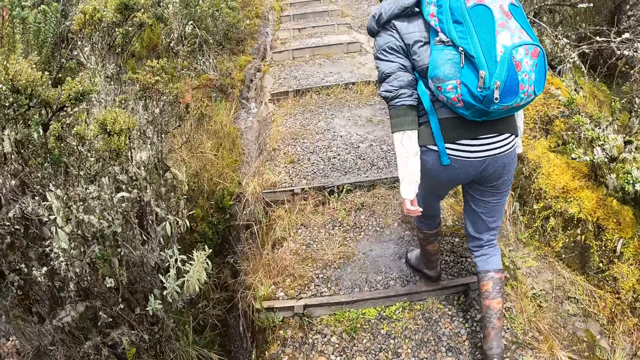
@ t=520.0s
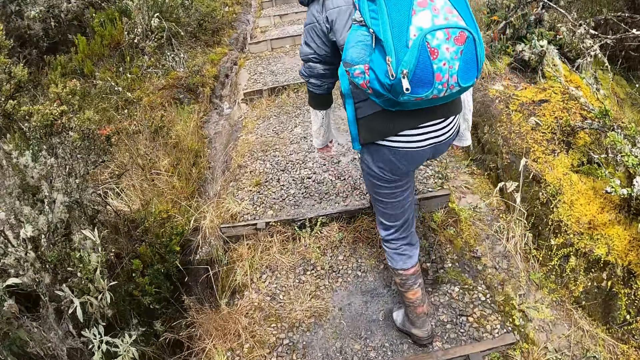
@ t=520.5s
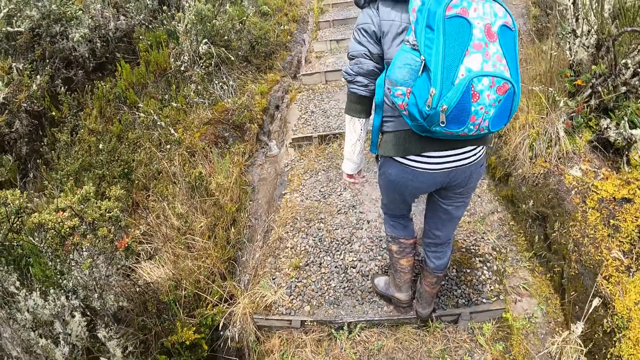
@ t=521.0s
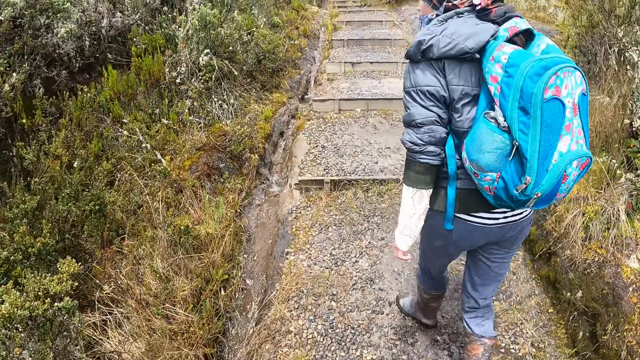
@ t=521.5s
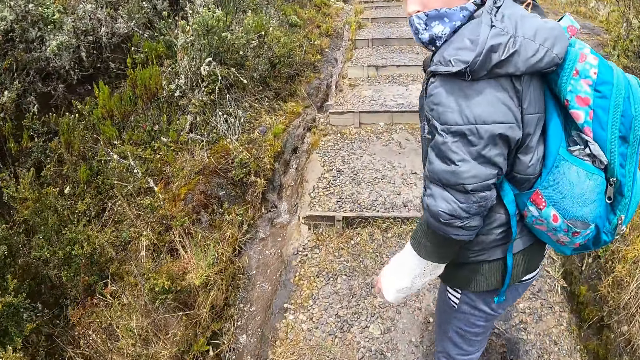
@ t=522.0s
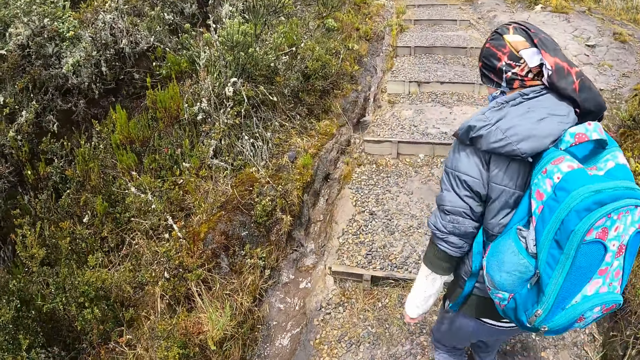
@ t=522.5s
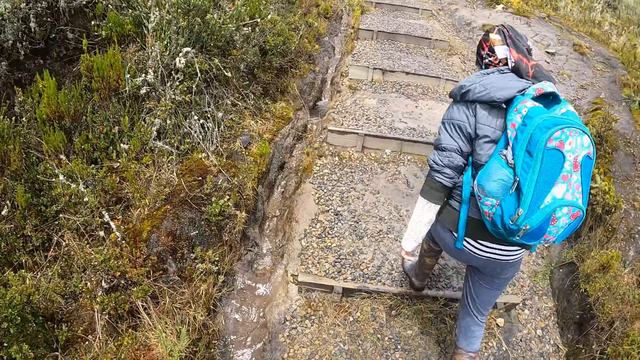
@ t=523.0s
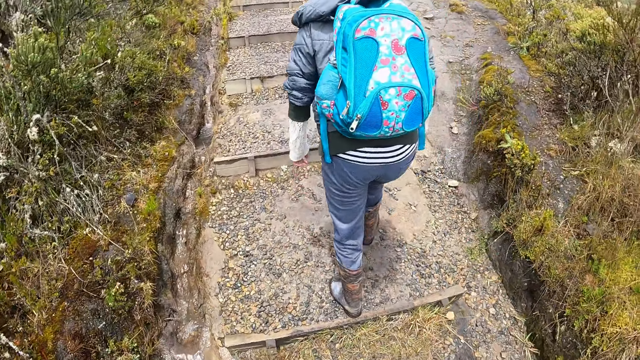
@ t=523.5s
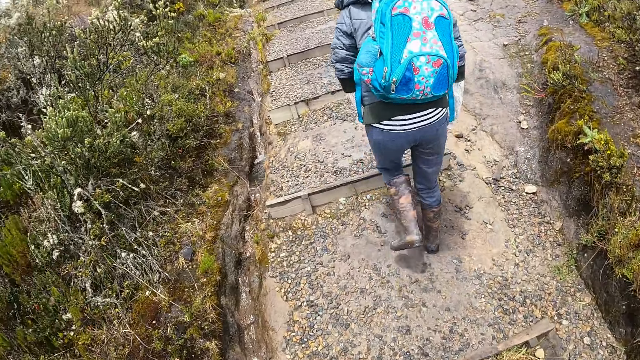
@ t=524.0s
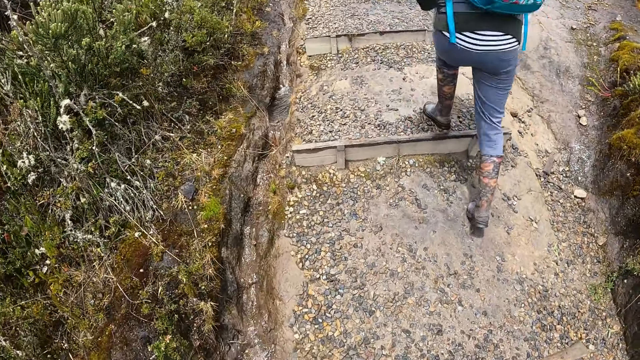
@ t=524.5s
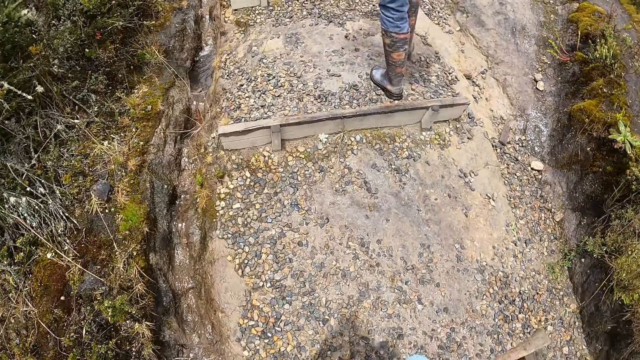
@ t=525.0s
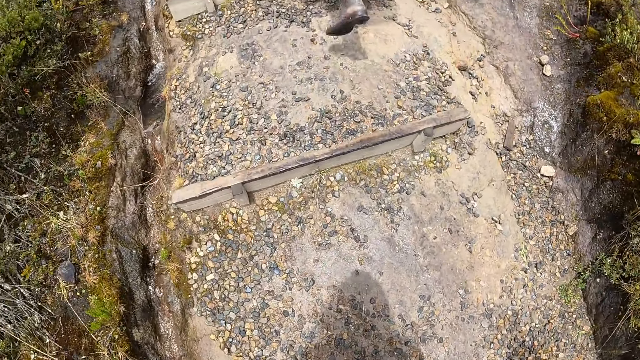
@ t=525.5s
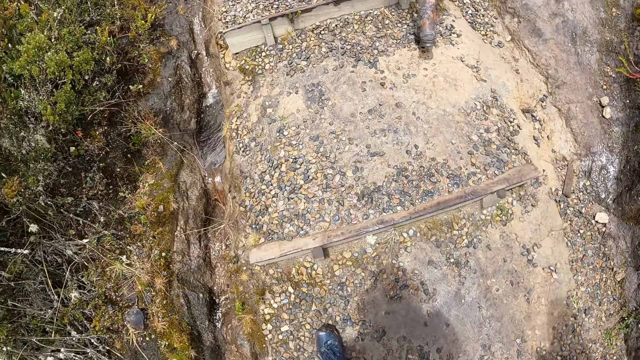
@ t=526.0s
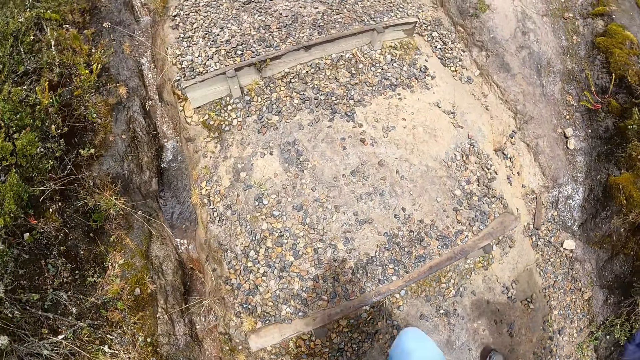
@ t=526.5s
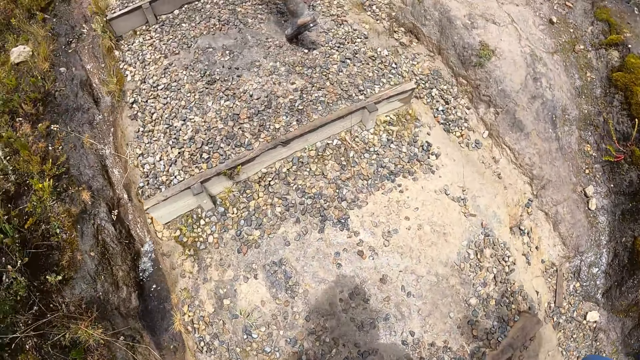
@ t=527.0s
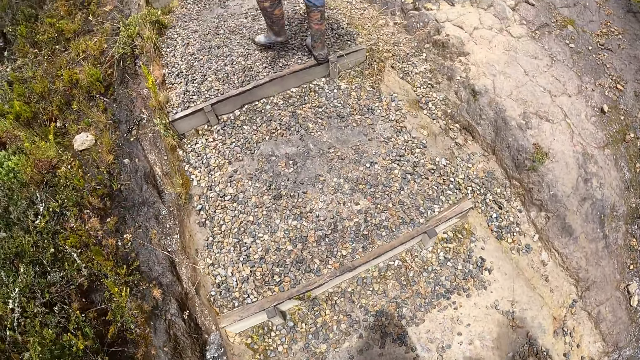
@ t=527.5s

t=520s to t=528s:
The camera wearer walks on the steps. They look at a person.

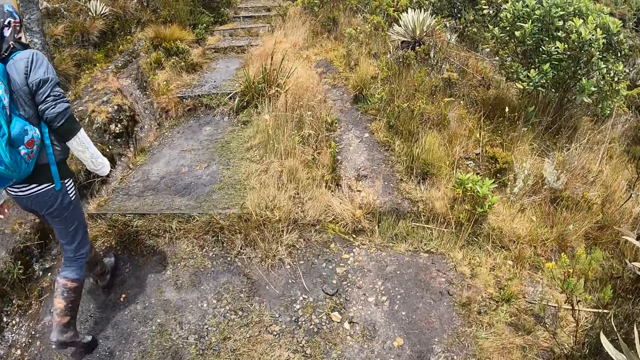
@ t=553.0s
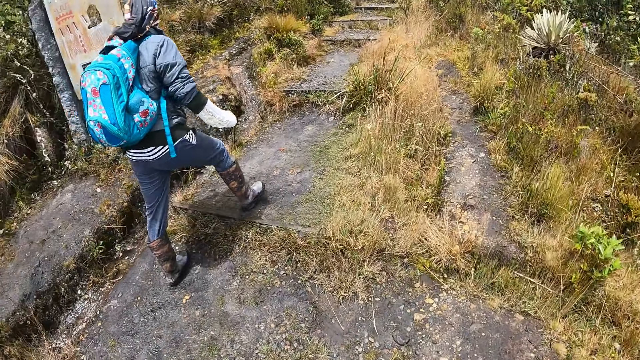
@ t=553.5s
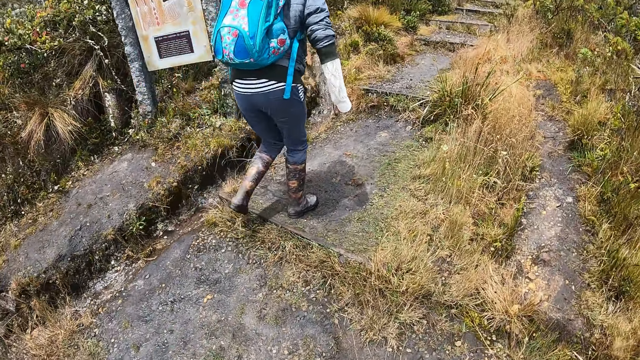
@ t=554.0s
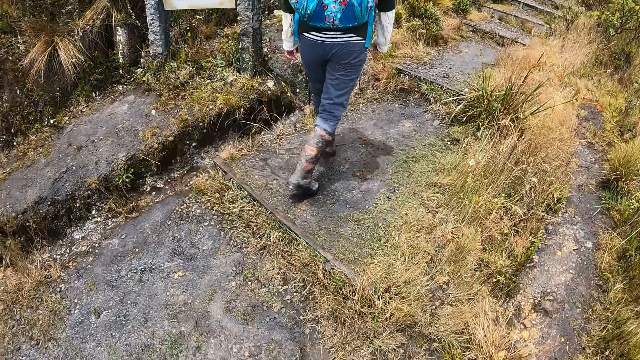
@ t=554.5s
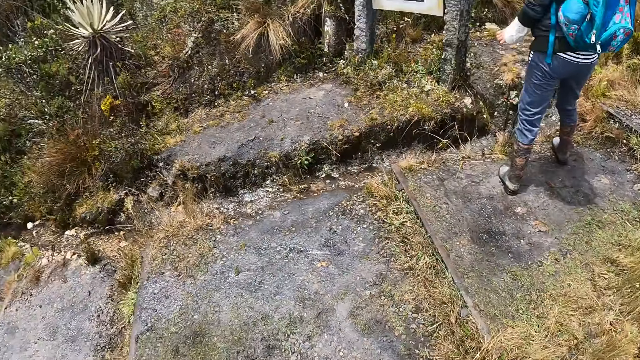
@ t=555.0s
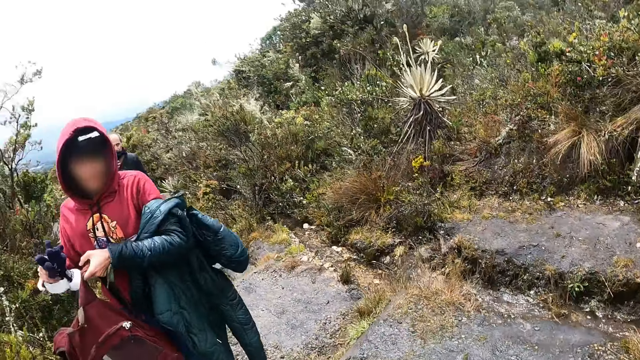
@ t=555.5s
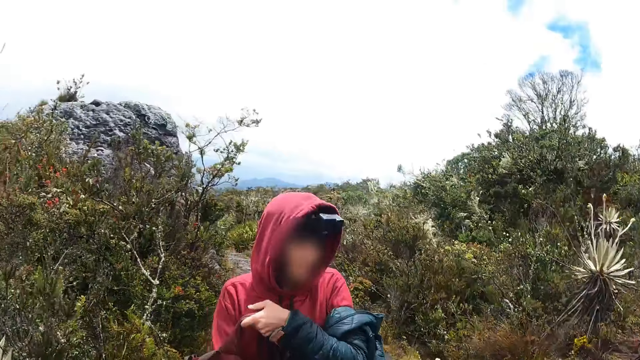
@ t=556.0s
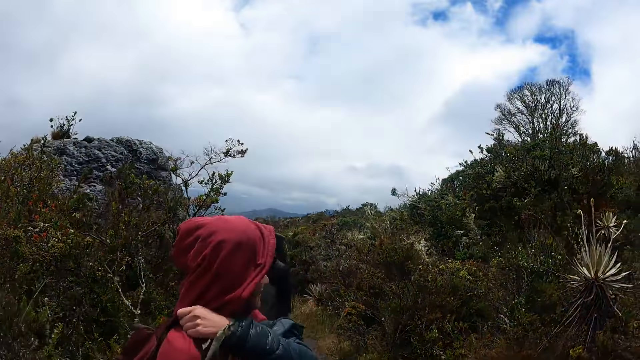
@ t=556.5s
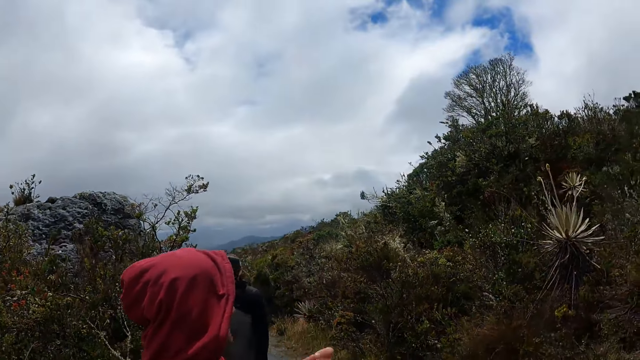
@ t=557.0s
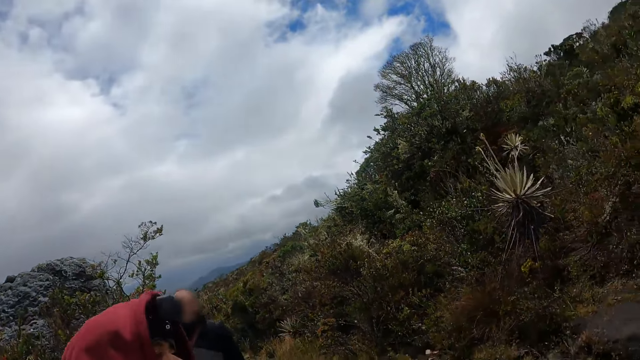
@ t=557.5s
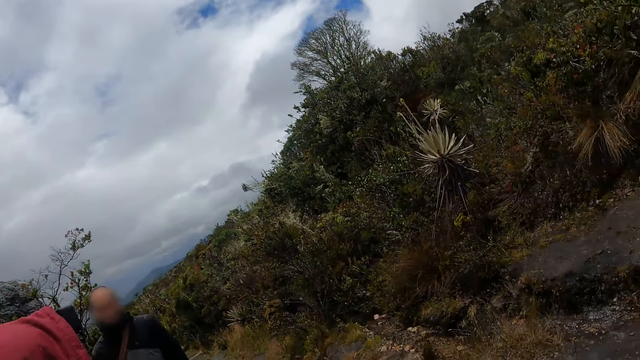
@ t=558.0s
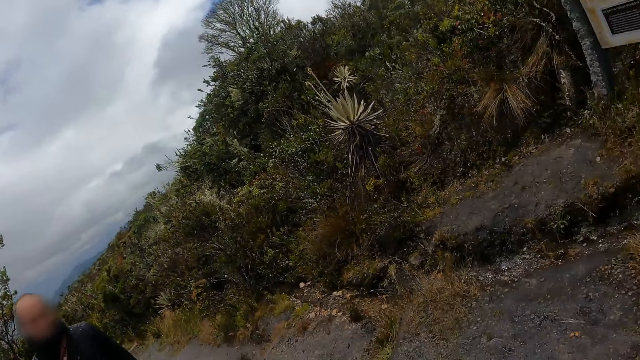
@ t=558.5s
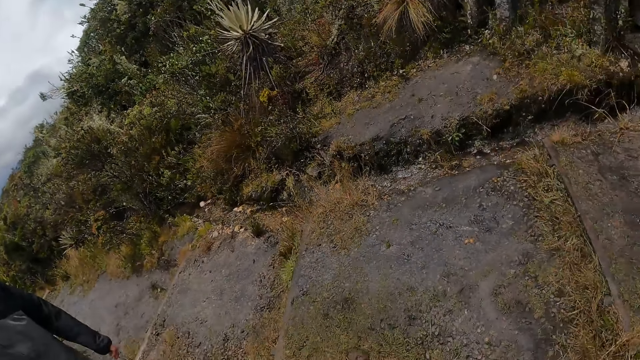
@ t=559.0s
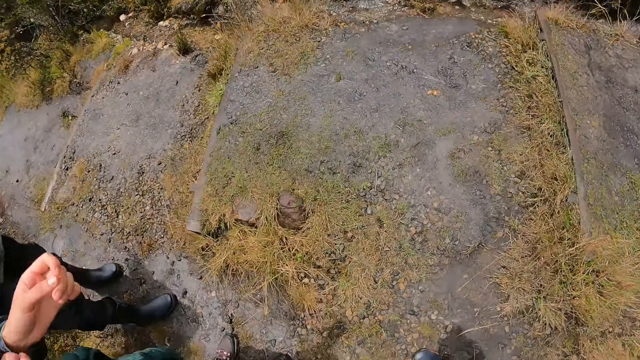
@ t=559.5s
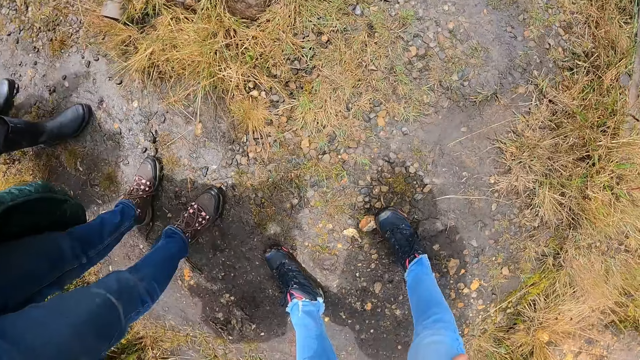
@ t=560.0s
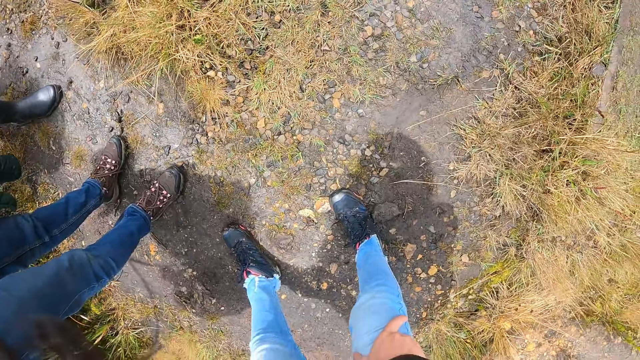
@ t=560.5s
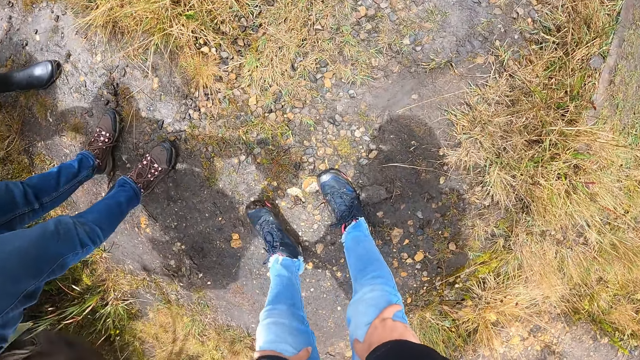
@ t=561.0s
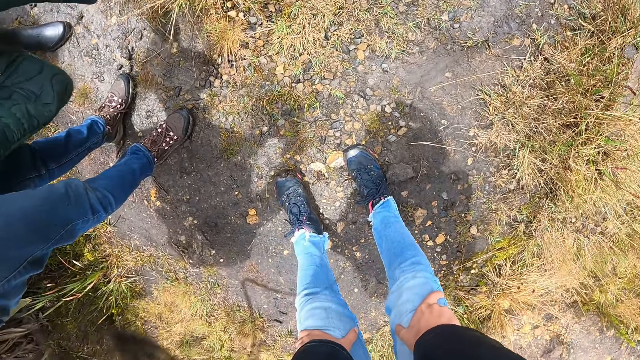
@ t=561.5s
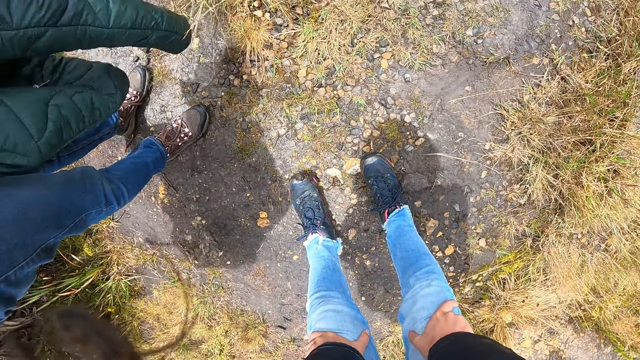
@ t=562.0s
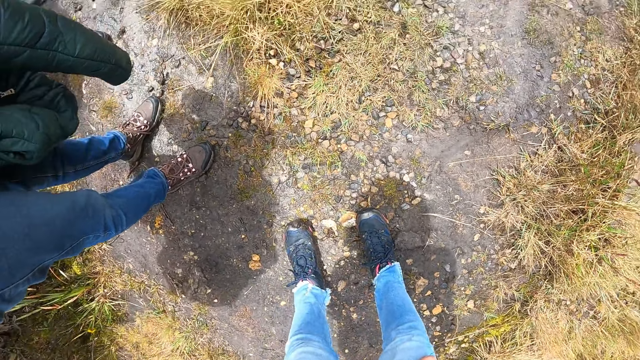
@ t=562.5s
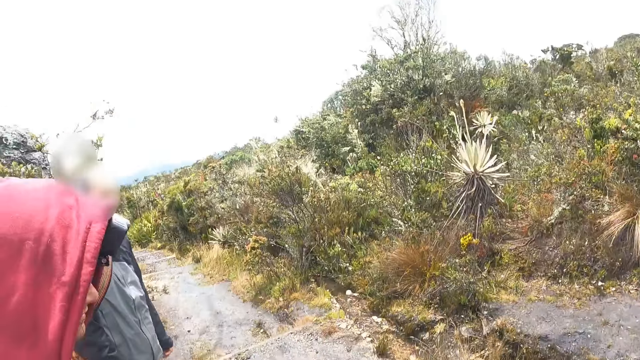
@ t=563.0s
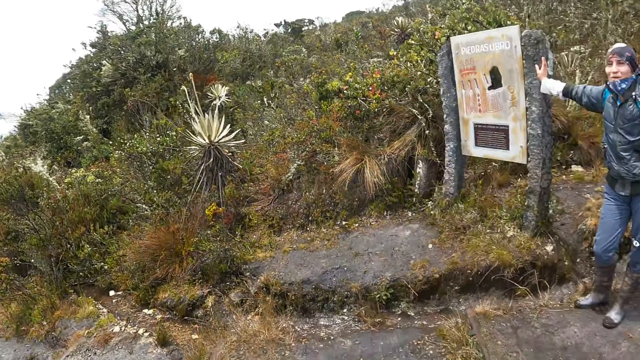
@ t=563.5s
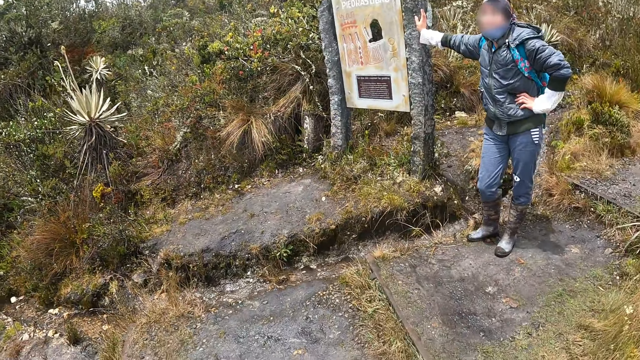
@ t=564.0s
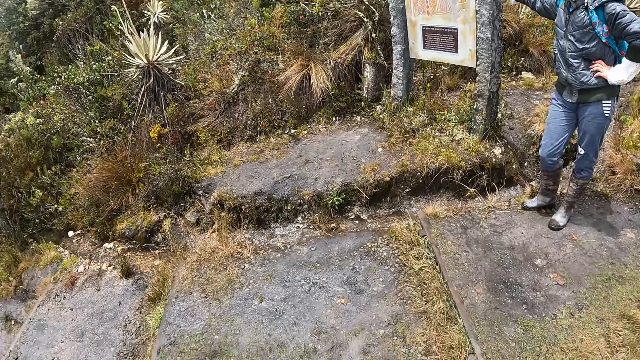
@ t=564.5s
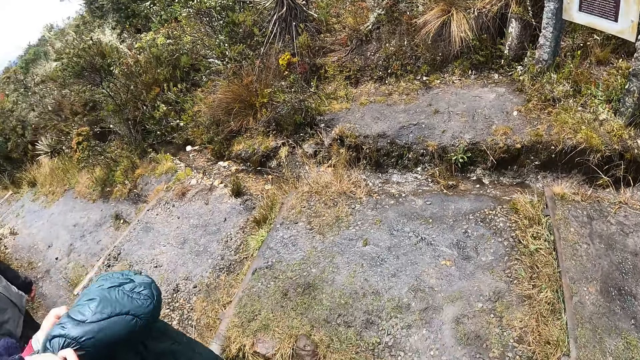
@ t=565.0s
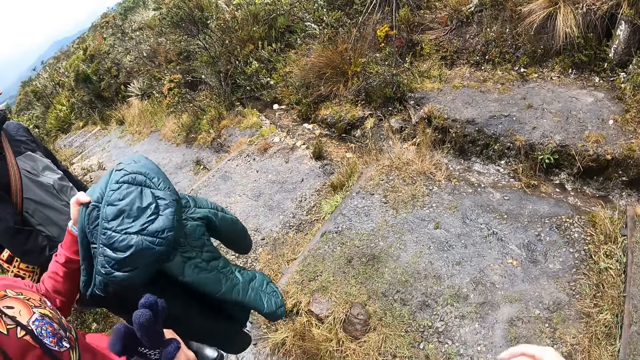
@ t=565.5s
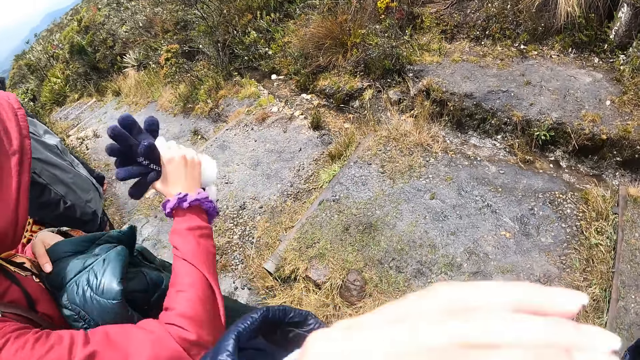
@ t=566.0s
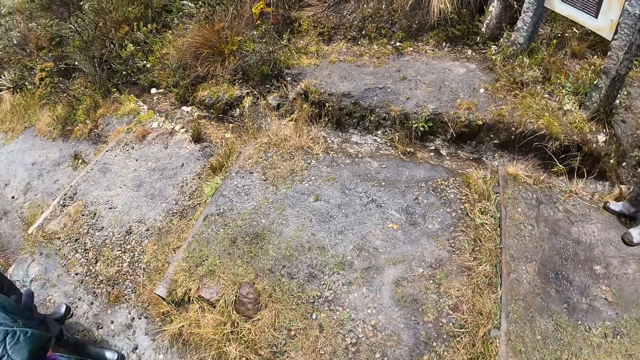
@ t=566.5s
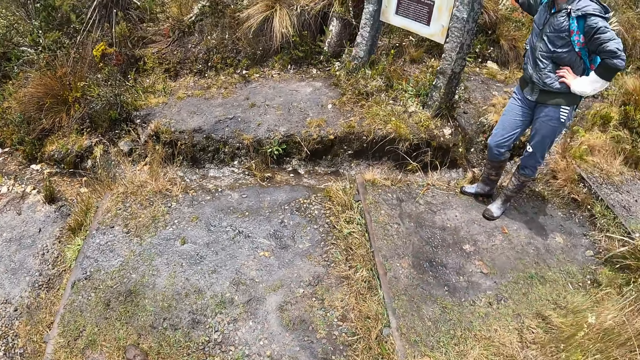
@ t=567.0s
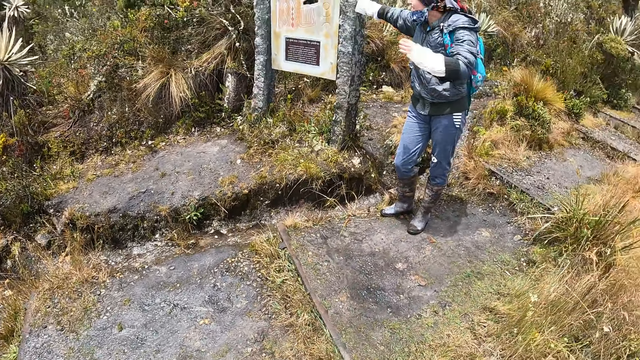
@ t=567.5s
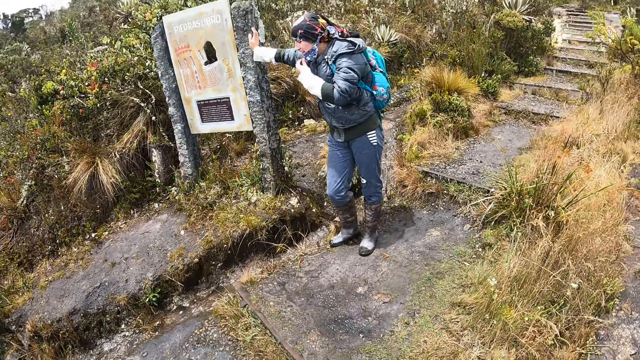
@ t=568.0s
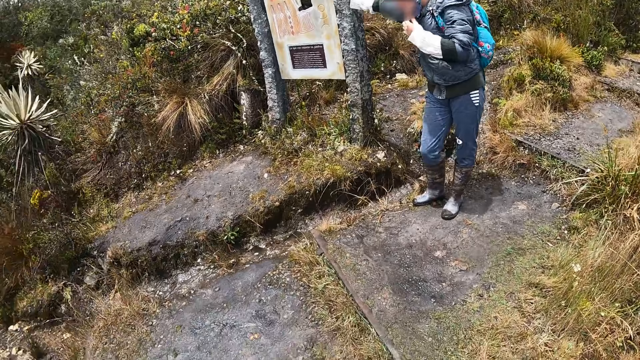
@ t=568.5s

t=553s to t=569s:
The camera wearer stops to walk. They look around. They turn towards a woman and a man. The woman adjusts a backpack at her back with her left hand. The camera wearer turns towards another woman. The other woman holds a sign board with her right hand. The first woman holds a jacket with her left hand. The camera wearer turns towards the man and the first woman. The first woman raises hand gloves in her right hand. The other woman removes her left hand from her waist. The camera wearer turns towards the other woman.
